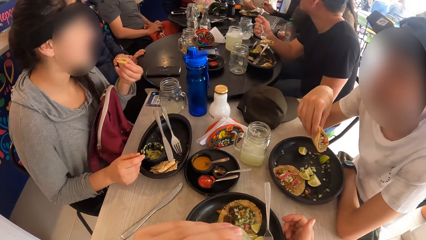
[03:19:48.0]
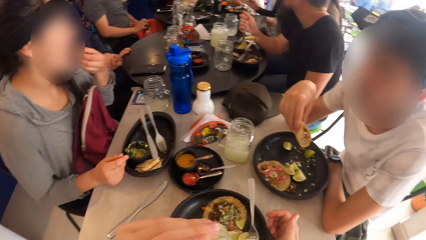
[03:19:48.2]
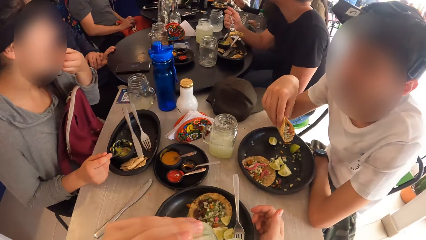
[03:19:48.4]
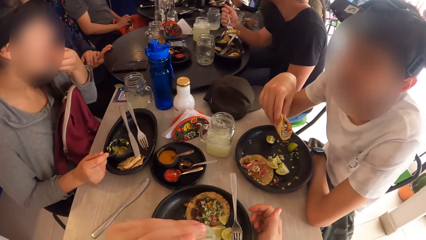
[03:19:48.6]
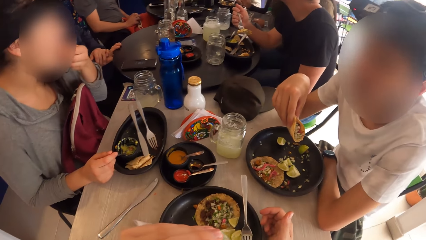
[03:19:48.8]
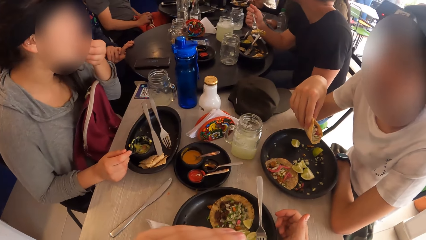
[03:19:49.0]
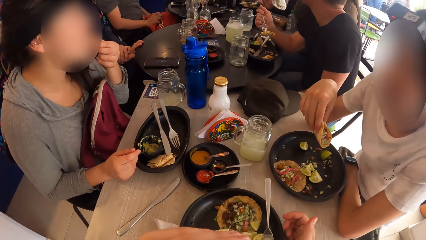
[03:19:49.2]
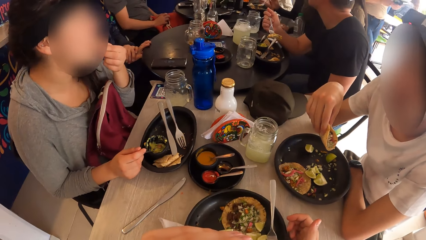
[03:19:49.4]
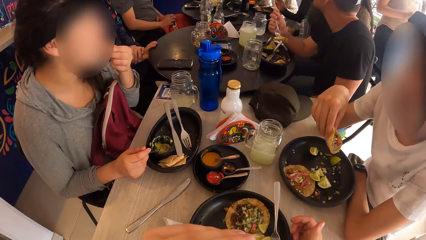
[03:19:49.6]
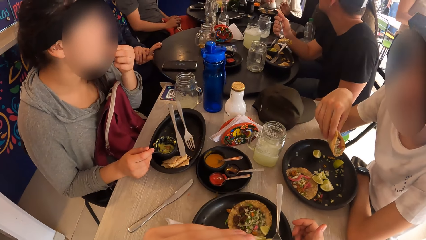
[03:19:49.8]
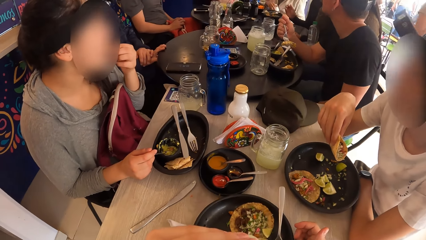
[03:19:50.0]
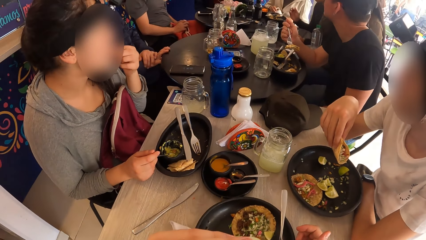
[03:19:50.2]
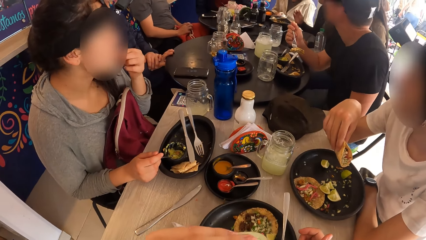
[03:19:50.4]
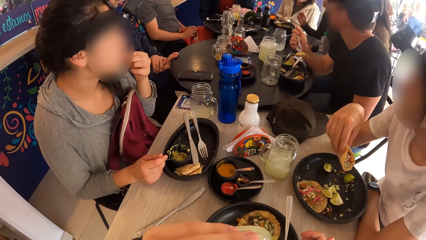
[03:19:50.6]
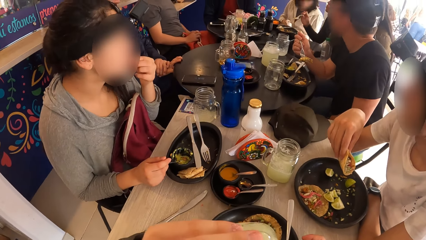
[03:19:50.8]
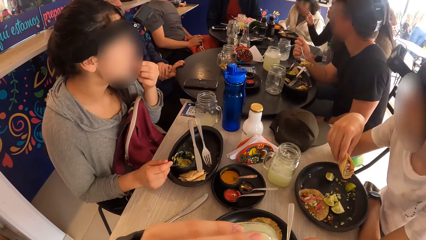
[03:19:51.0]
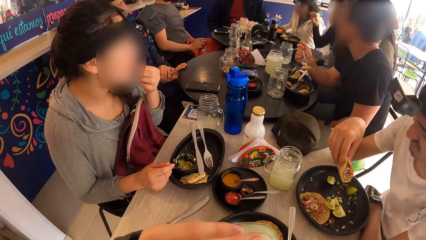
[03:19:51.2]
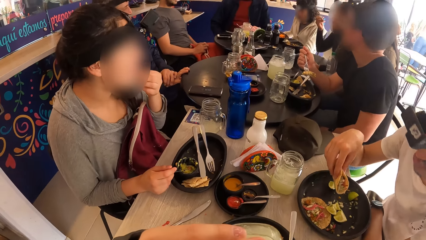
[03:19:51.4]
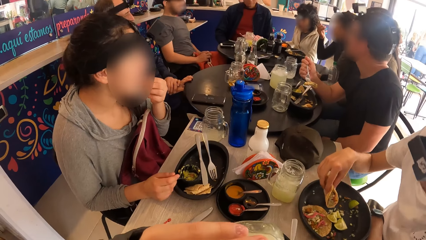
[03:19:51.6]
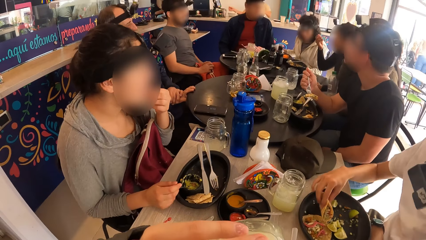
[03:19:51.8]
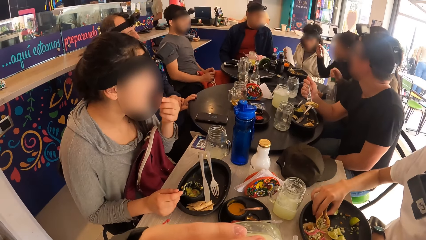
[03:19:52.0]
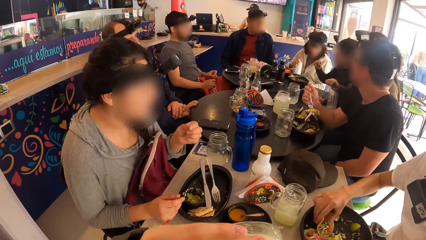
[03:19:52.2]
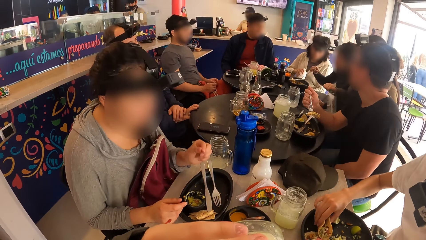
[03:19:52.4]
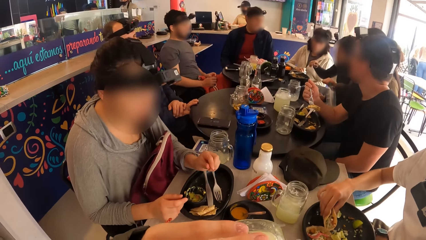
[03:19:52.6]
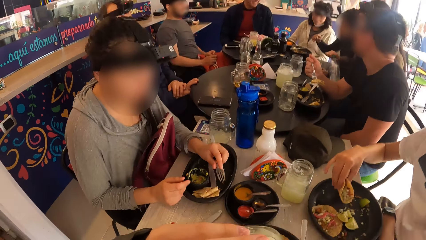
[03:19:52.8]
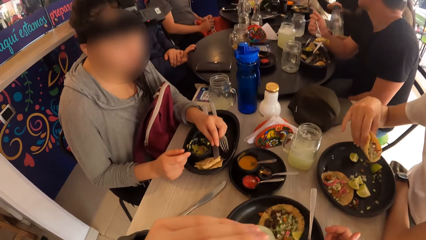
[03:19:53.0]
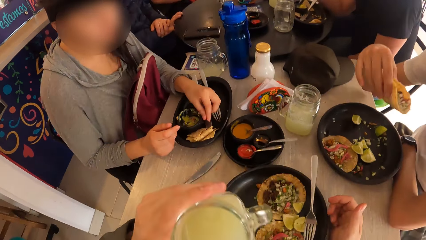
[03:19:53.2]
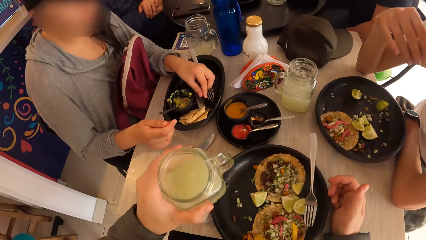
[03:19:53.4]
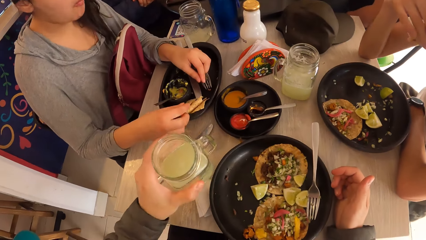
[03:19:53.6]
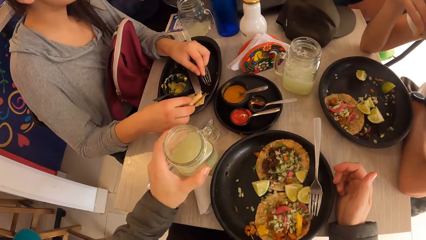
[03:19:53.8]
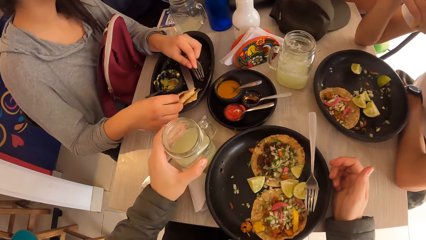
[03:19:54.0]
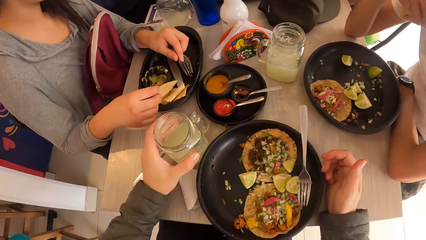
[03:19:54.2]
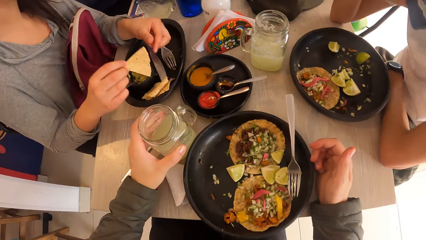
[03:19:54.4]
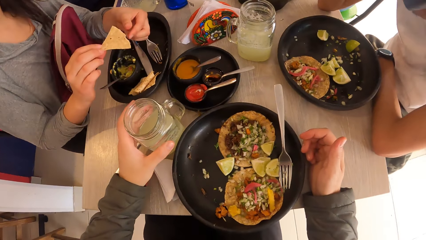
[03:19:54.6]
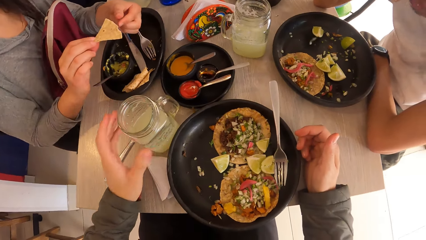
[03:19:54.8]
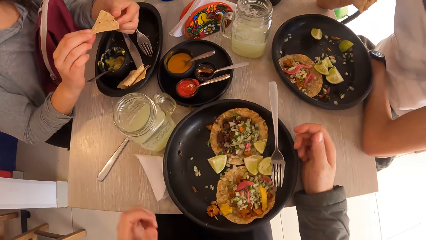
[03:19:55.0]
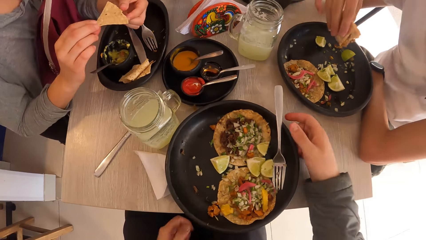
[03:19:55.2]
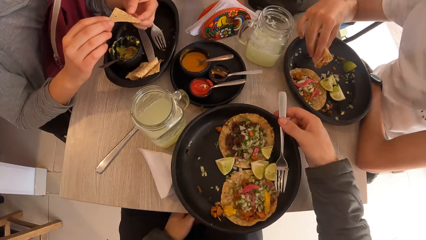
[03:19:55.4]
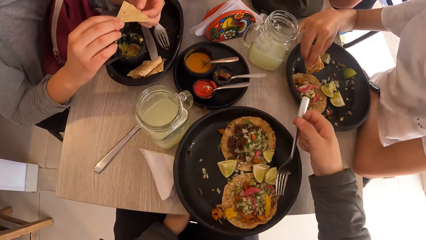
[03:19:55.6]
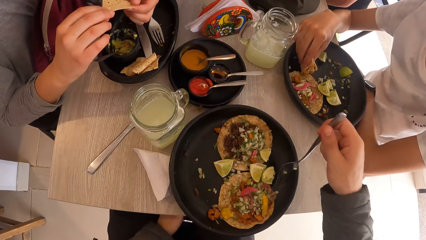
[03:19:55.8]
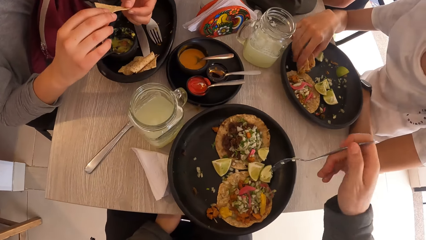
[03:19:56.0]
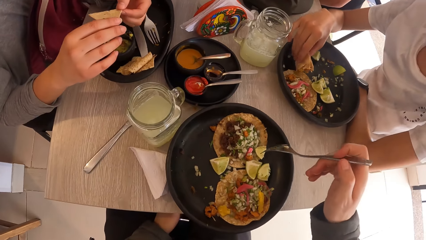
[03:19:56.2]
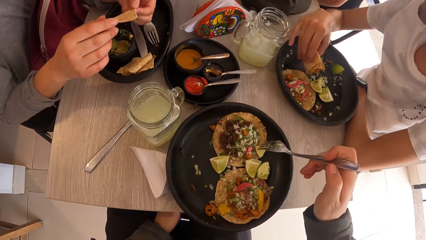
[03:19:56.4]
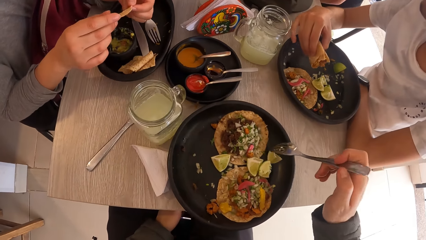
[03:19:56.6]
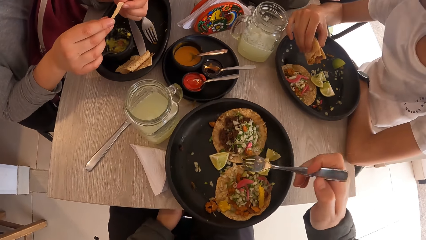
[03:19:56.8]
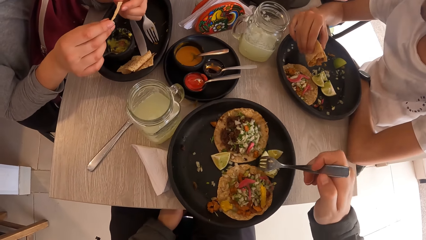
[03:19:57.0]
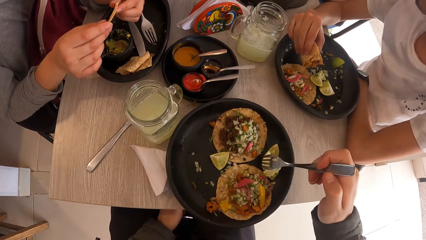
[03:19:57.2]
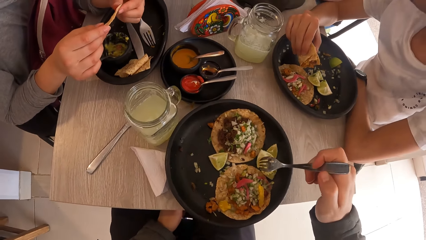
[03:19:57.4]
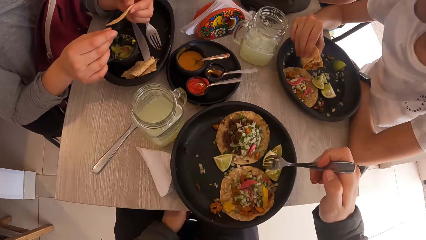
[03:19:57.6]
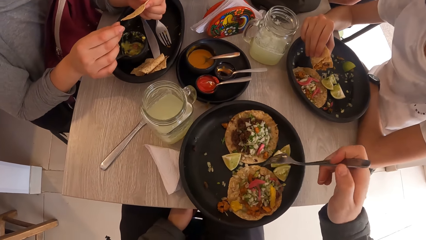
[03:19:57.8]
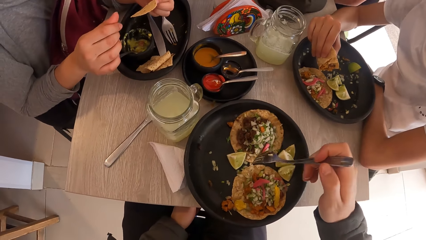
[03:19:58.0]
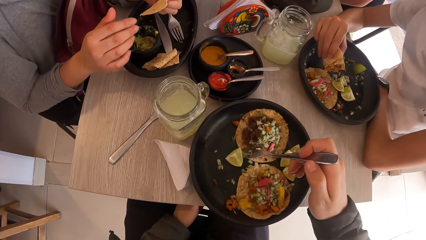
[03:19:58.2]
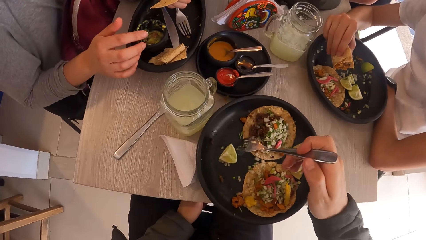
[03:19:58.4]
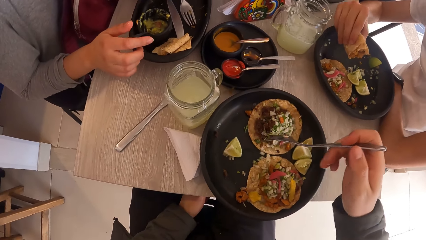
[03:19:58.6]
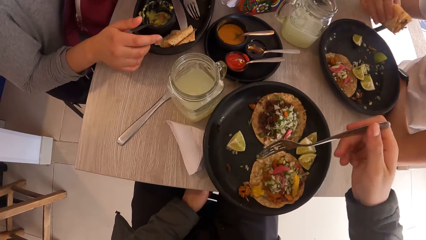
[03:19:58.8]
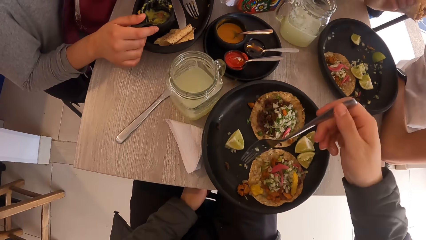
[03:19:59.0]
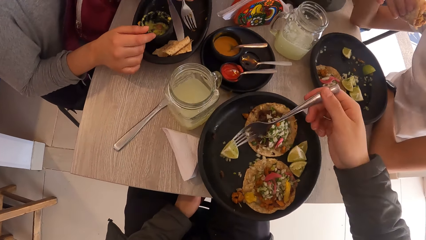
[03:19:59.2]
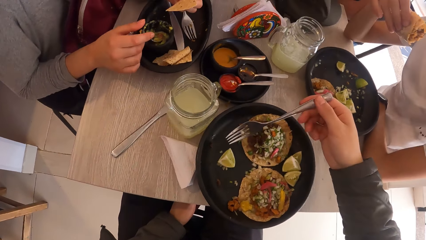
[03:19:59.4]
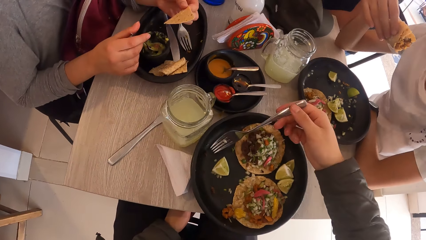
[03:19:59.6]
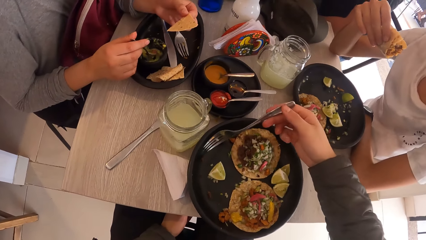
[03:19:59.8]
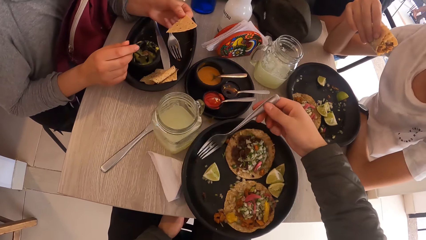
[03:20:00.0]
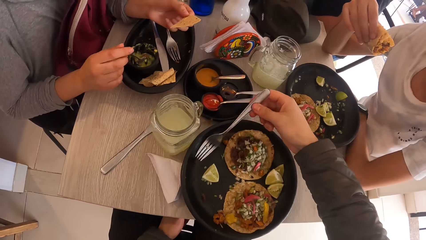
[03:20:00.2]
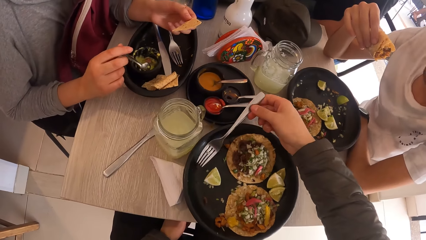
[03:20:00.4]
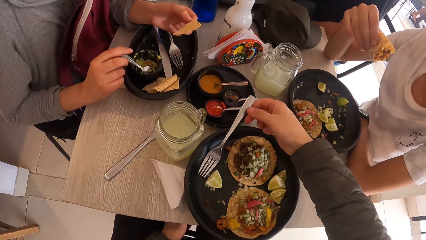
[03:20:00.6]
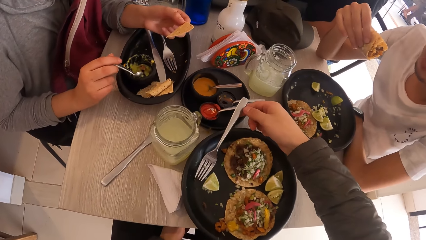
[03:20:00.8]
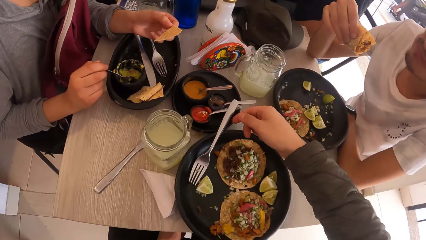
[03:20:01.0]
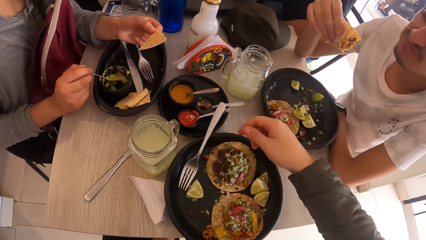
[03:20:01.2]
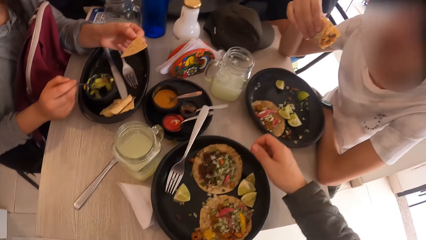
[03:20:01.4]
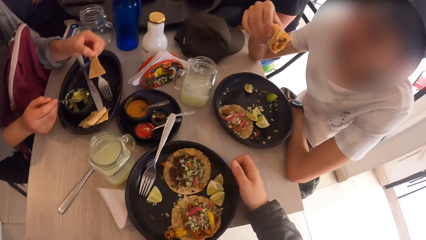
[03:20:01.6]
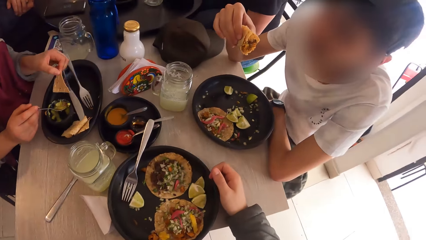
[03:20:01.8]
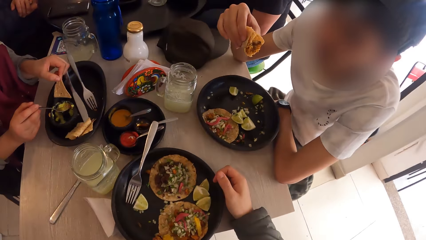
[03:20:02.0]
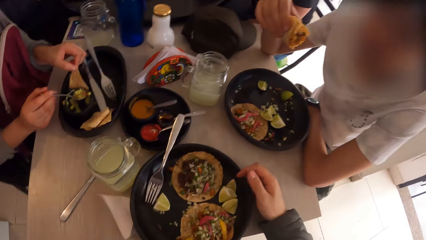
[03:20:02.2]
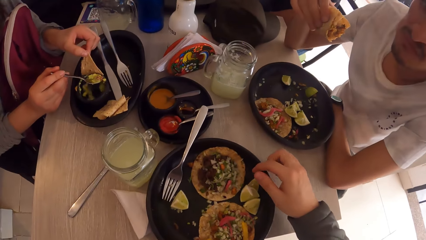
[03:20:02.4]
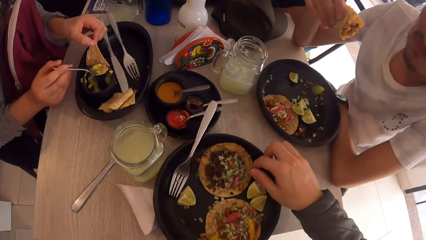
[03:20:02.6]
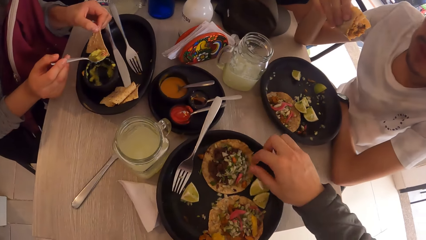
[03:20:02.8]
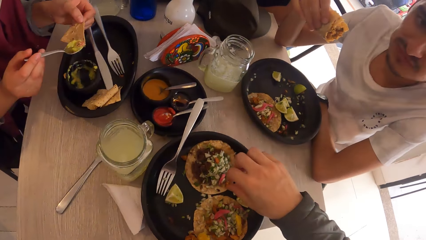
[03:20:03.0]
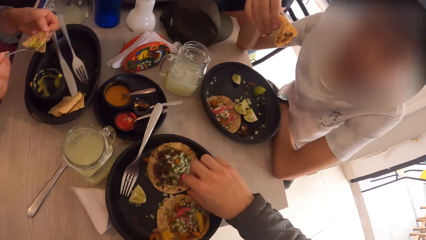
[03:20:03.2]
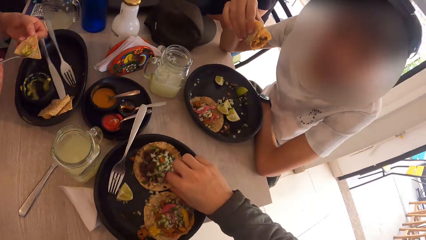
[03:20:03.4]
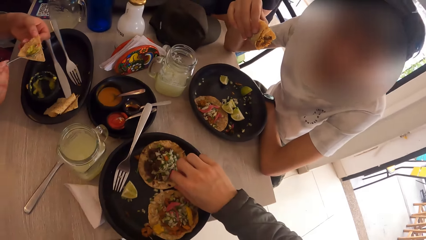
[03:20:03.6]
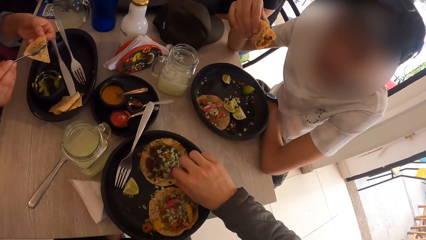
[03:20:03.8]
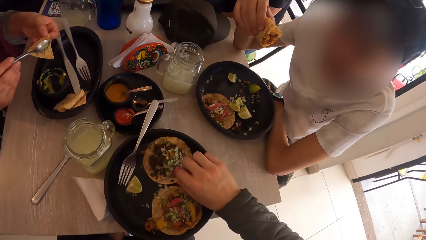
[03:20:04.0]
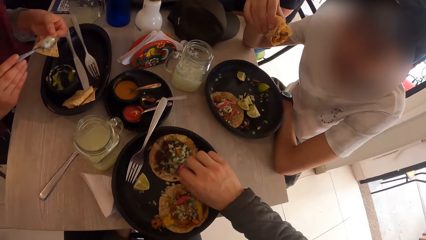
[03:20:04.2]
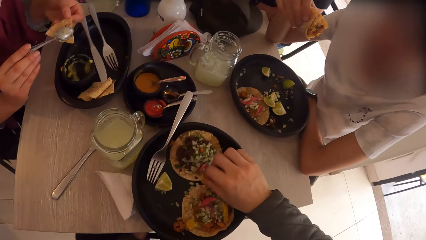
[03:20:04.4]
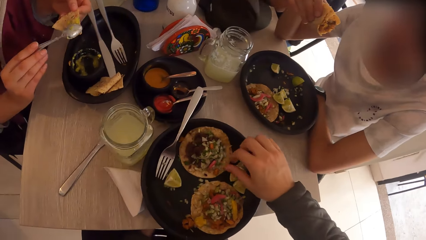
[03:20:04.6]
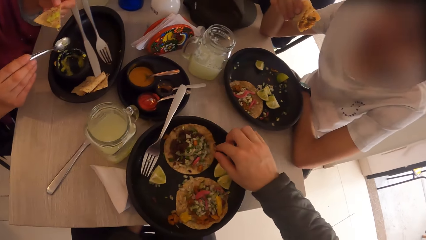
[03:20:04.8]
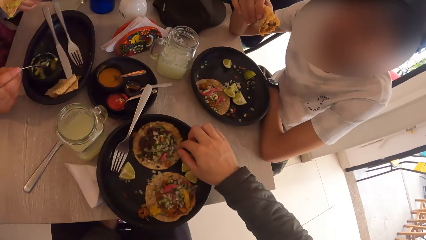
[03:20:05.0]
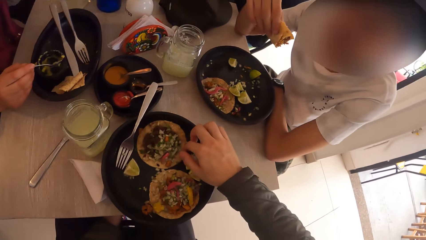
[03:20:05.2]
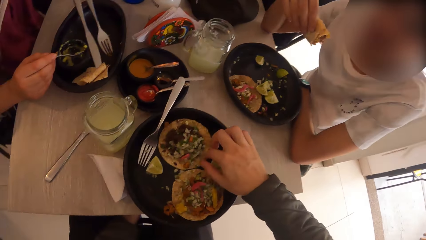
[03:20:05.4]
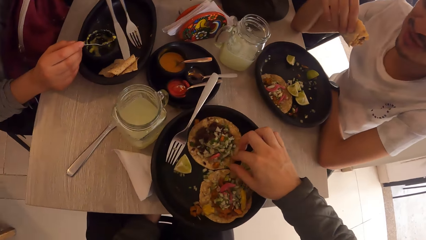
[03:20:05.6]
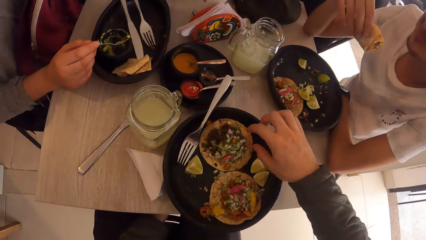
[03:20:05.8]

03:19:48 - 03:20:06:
The woman eats the taco in her left hand. The man drops the taco in his right hand in the plate. The woman places her left hand on the table. The camera wearer drops the glass of juice in his left hand on the table. The woman picks a taco wrap from the plate with her right hand. The man eats a meal. The camera wearer lifts a fork from the plate. The woman passes the taco wrap in her right hand to her left hand. The camera wearer separates diced lime on the taco with the fork in his right hand. The man lifts the meal from the plate. The woman holds a spoon with her right hand and scoops the sauce in the plate with the spoon in her right hand. The camera wearer places the fork on the table. The woman pours guacamole on the taco.
